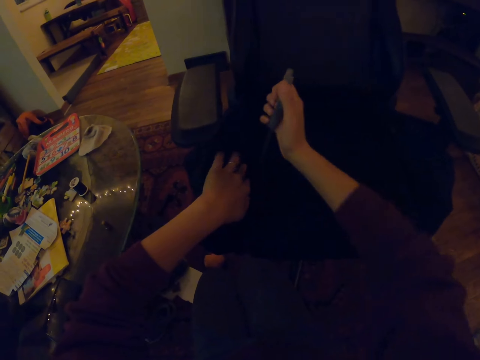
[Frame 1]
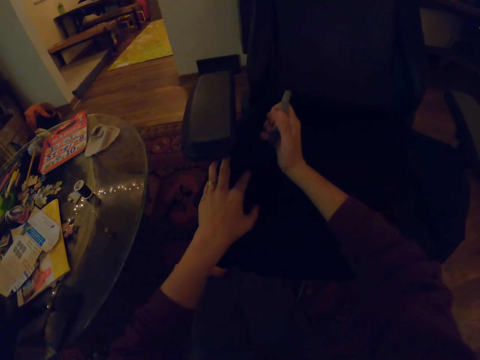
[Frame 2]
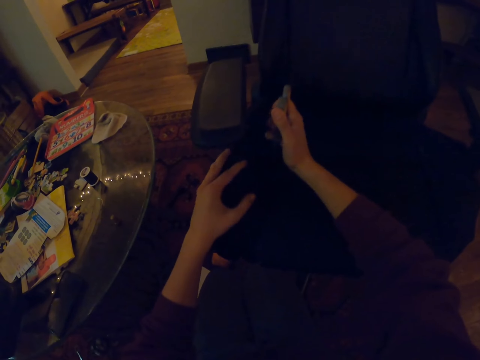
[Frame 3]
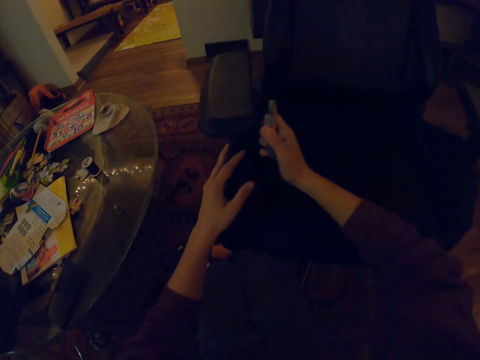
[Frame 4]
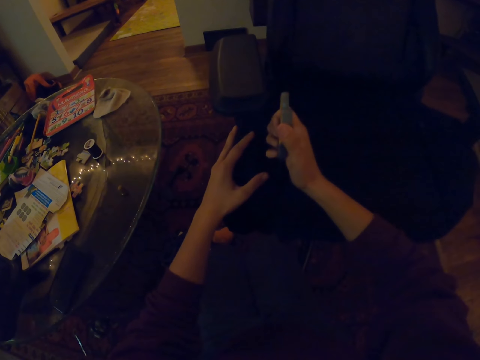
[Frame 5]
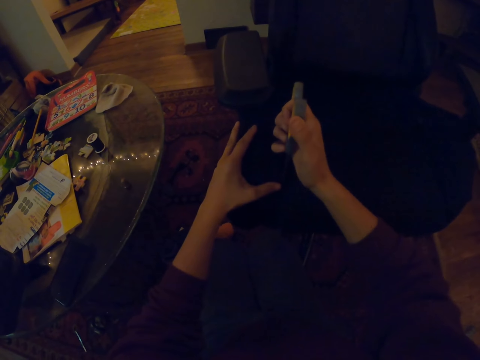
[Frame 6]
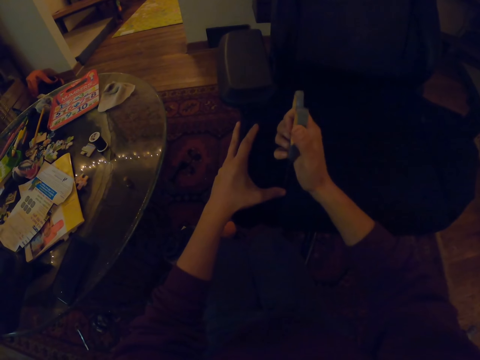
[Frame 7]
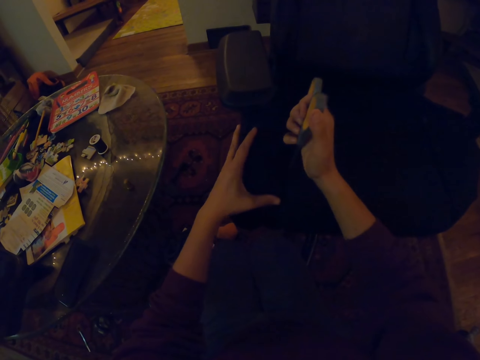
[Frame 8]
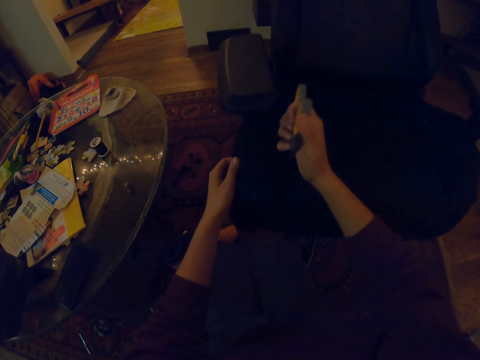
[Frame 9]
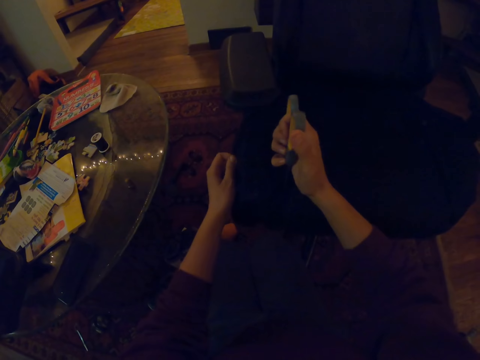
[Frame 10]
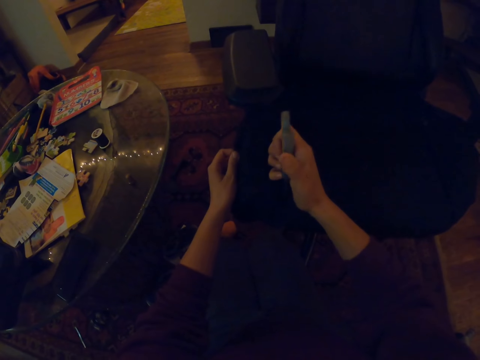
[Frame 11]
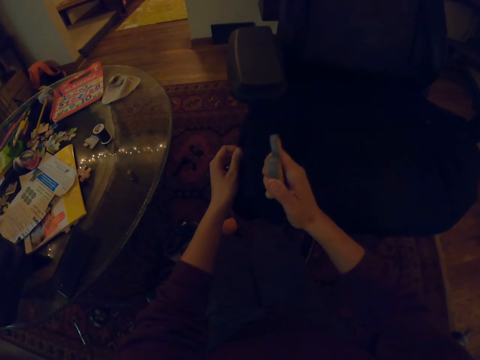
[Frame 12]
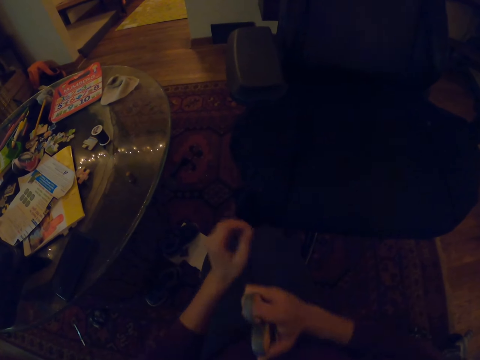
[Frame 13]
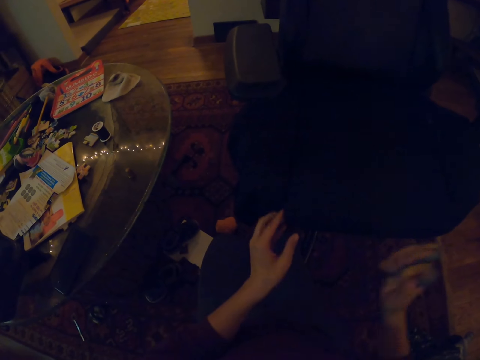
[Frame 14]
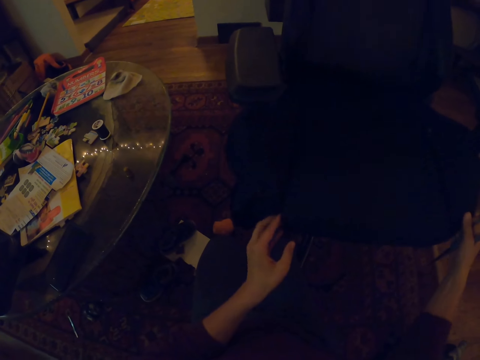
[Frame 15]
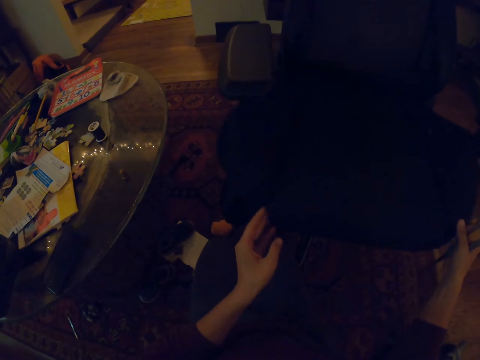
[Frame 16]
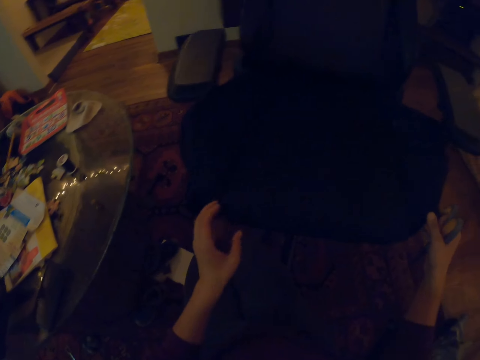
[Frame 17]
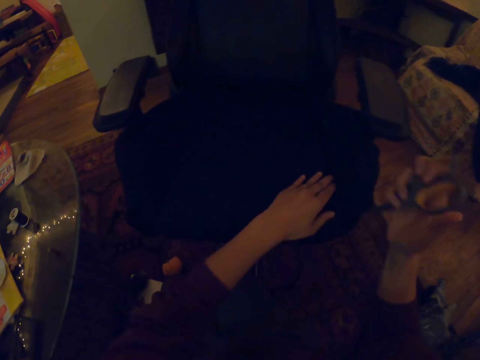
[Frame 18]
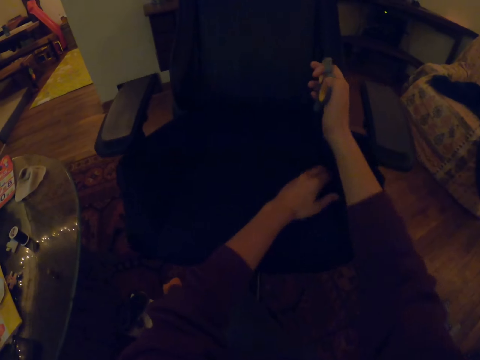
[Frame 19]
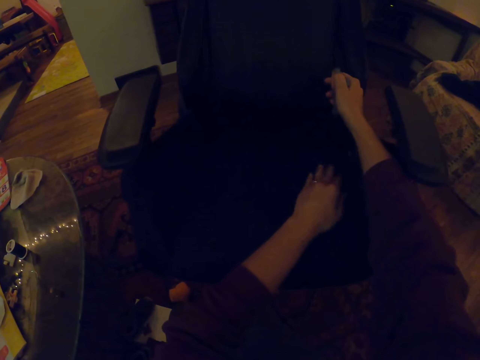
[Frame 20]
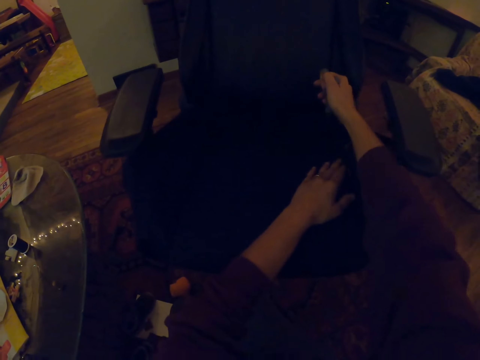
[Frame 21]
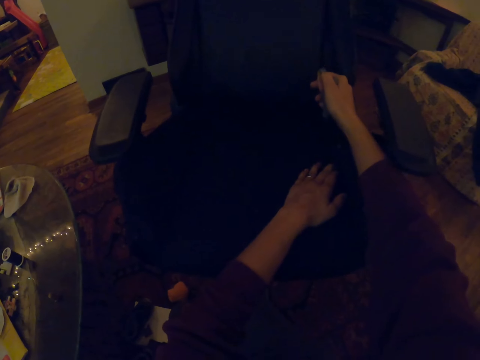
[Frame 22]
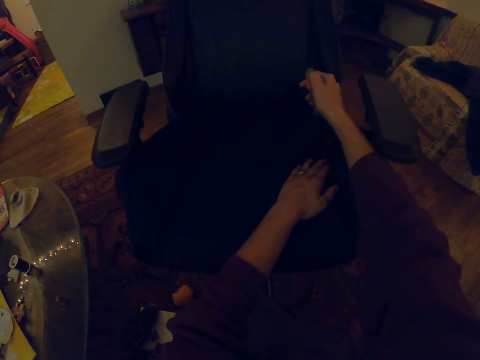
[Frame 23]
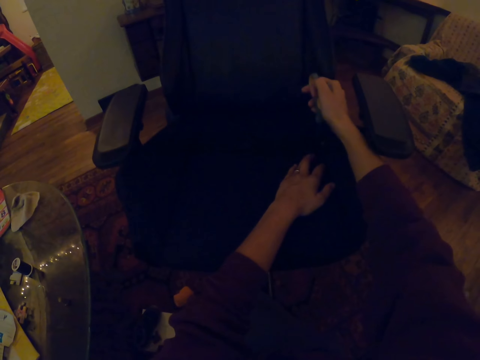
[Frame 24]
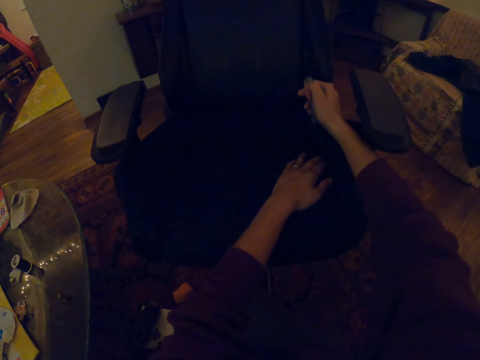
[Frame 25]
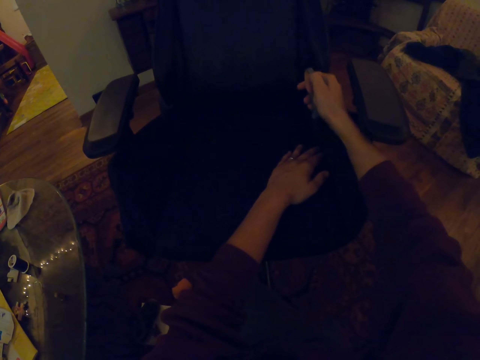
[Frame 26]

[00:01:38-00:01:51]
The camera wearer holds a piece of cloth. They press the other side of a chair with scissors.

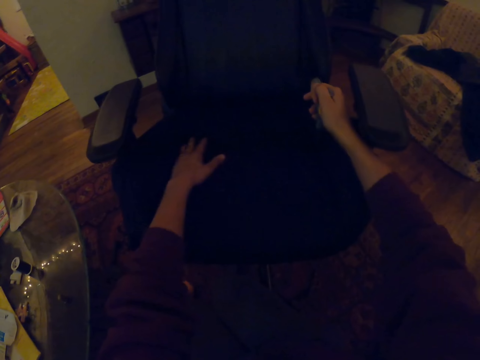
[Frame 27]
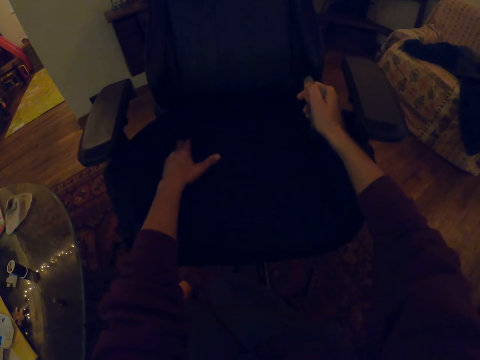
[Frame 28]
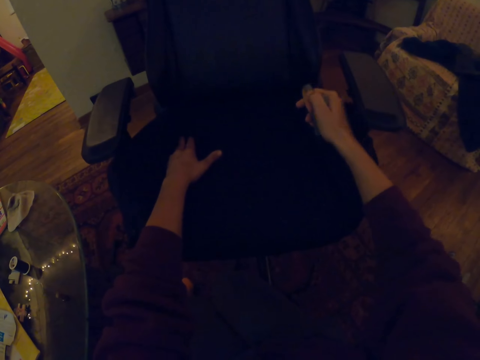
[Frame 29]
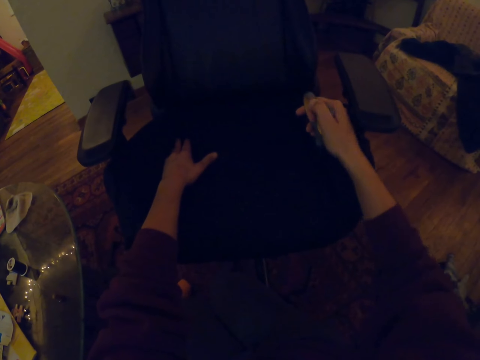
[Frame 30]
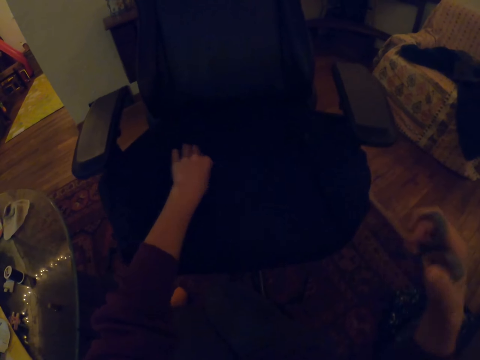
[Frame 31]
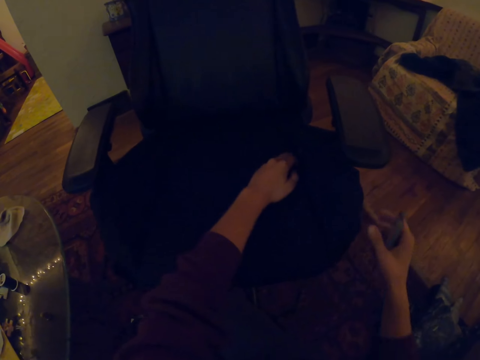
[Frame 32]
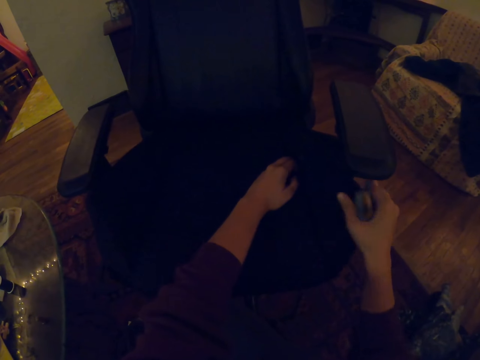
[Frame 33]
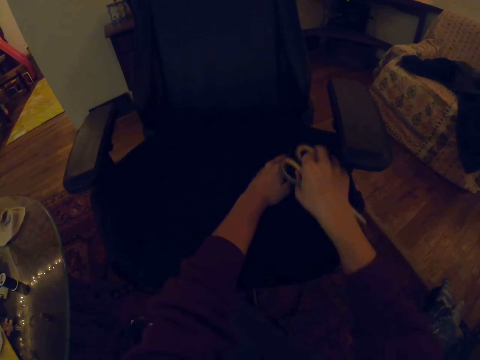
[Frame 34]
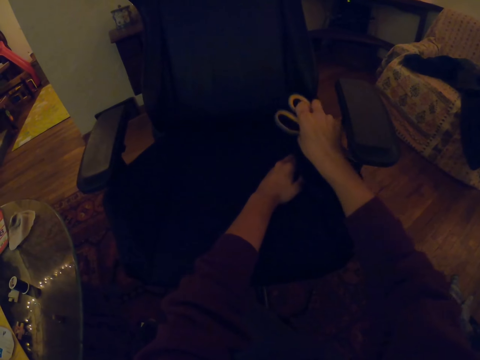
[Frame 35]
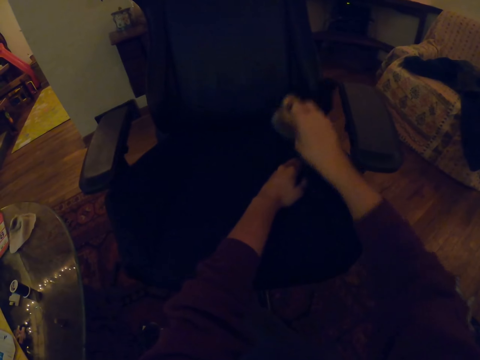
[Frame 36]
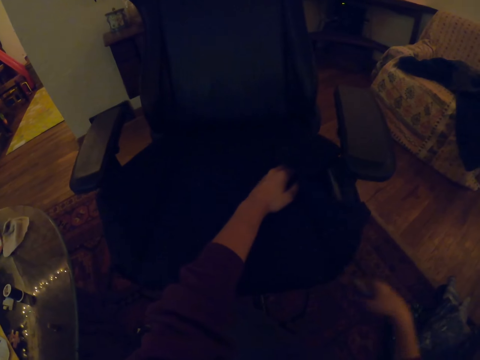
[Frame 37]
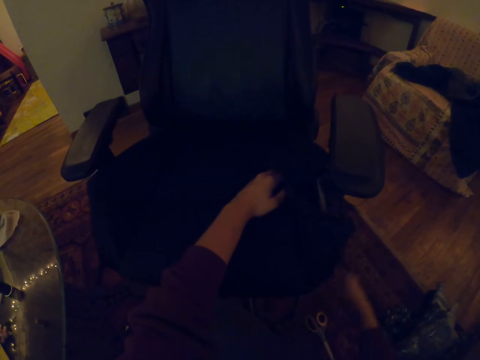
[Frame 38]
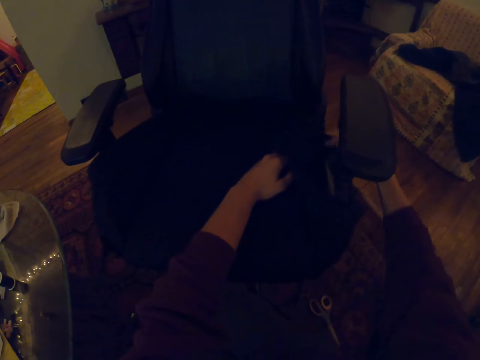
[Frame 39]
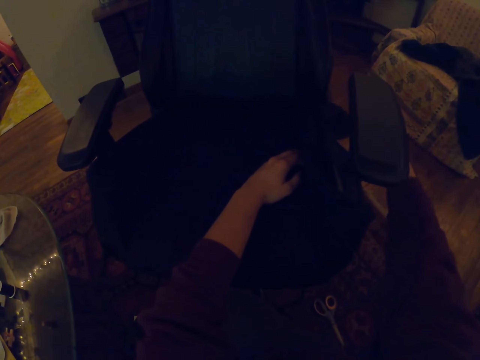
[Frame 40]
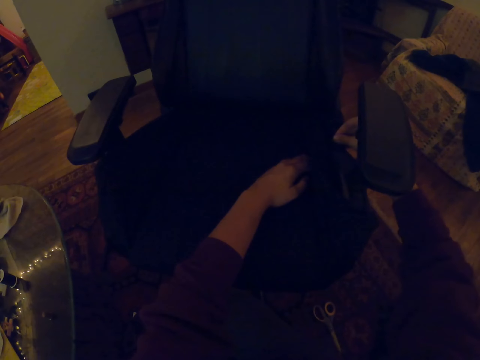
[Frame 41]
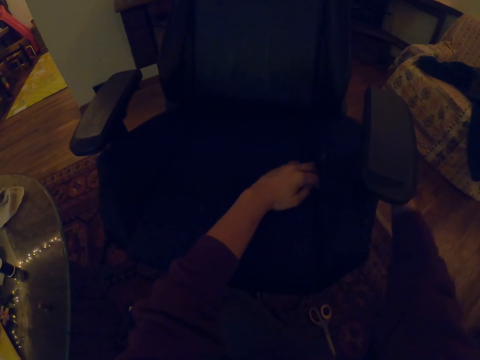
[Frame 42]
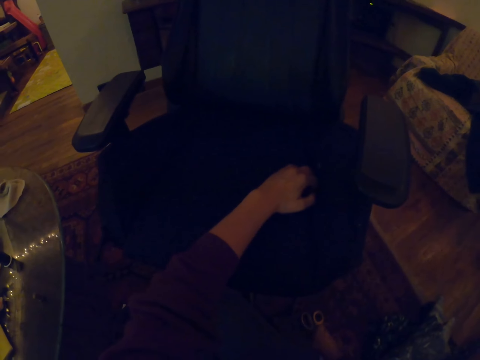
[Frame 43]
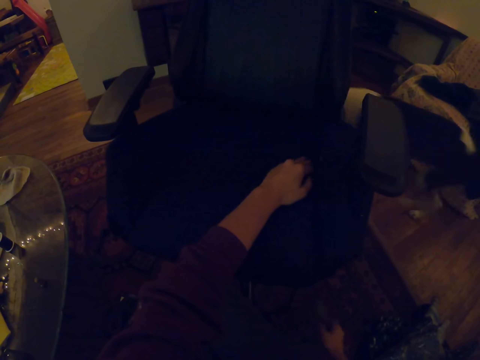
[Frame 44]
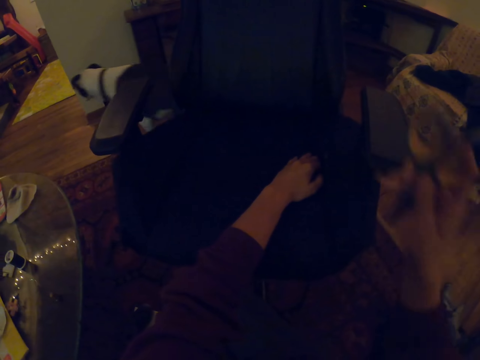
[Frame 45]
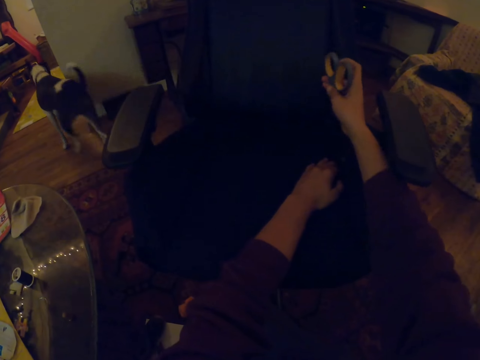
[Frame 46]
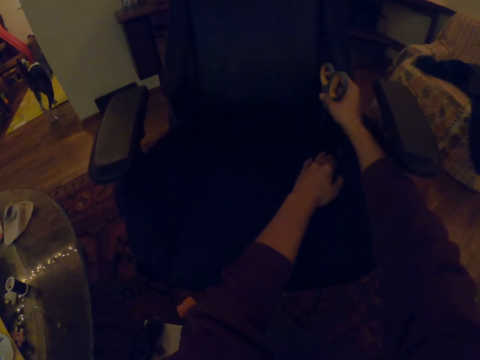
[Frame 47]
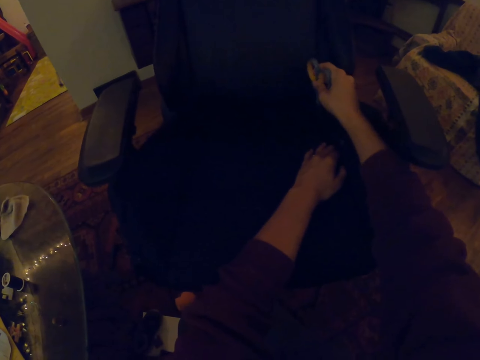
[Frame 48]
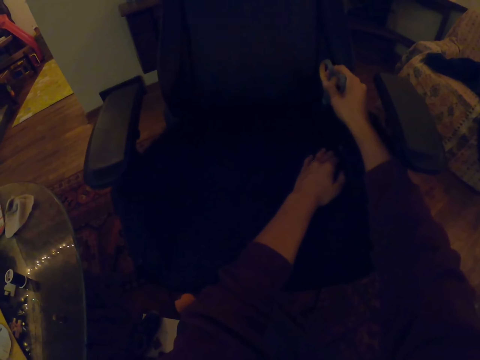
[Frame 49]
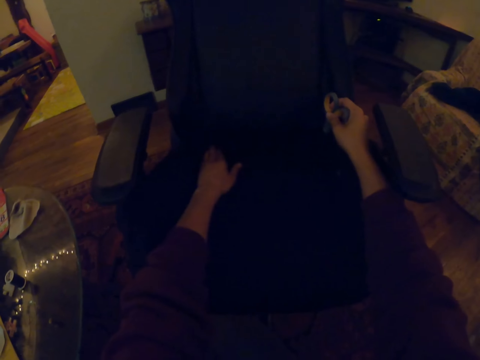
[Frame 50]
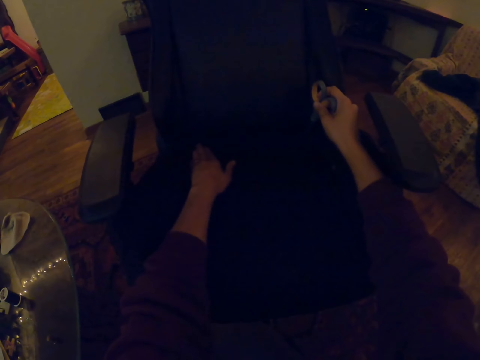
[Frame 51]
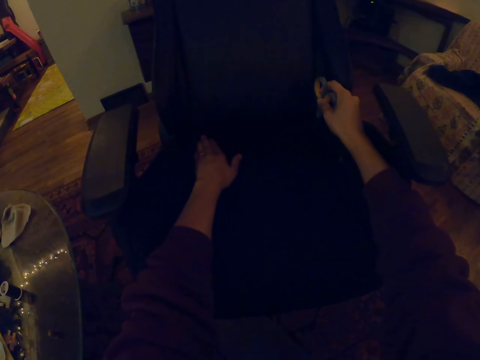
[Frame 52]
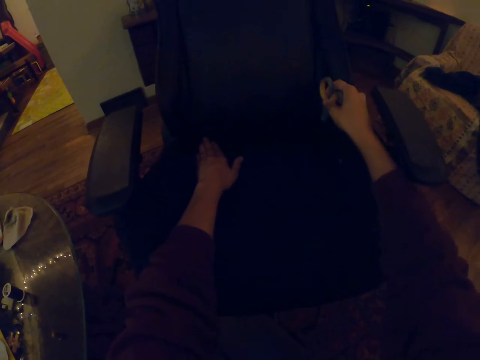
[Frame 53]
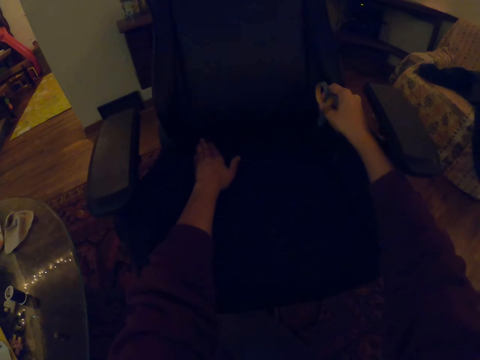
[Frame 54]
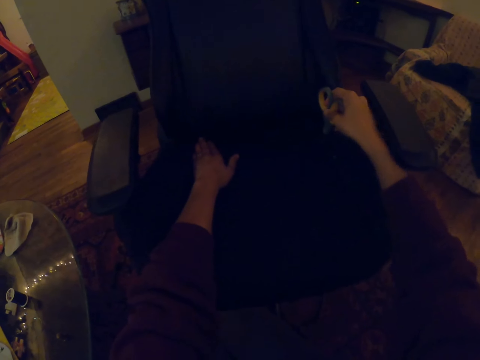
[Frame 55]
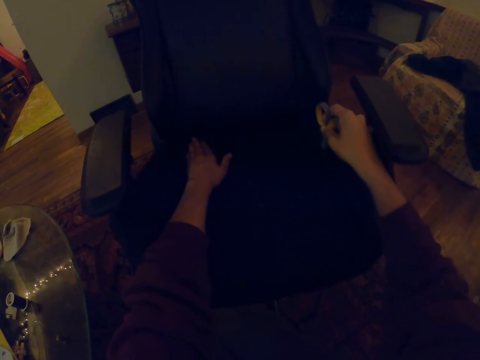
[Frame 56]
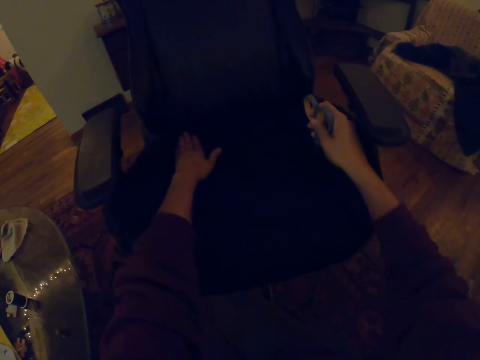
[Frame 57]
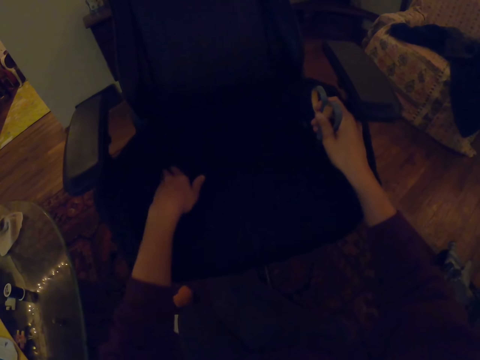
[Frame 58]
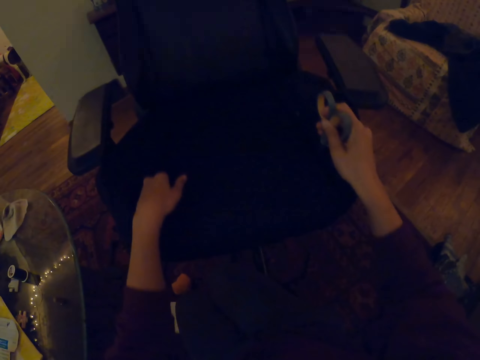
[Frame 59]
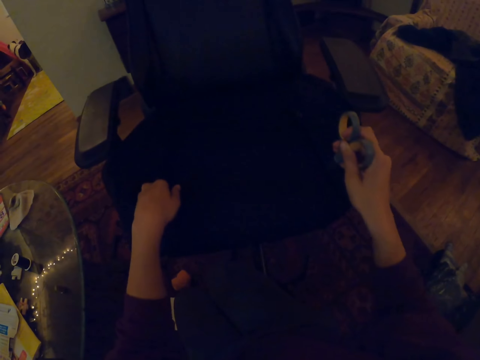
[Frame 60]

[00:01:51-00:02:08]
The camera wearer touches the chair. She straightens the fabric on the seat. She pulls up a piece of cloth with her right hand. She spreads the piece of cloth on the chair. She inserts the fabric on the corners of the seat. She presses the other side of the chair with scissors.
